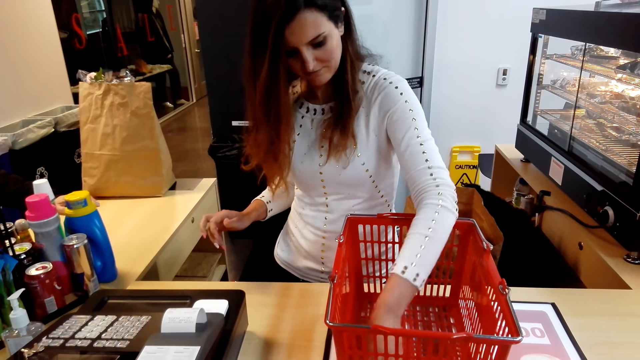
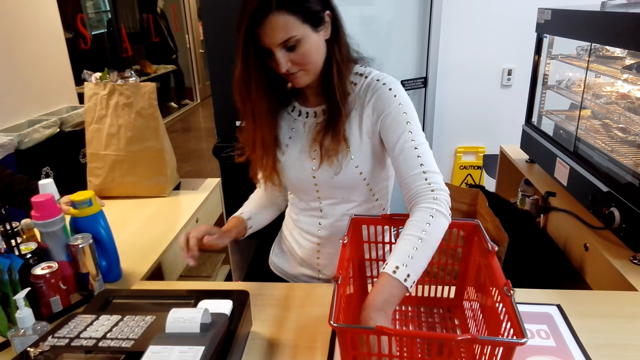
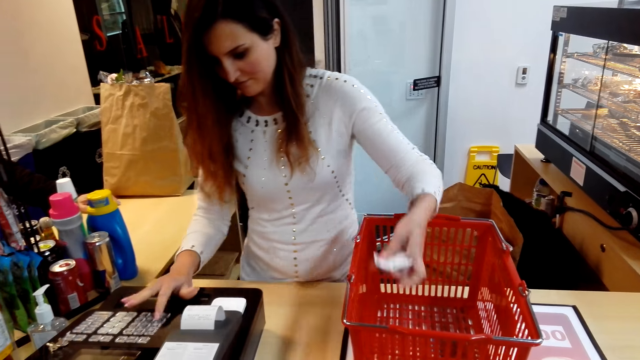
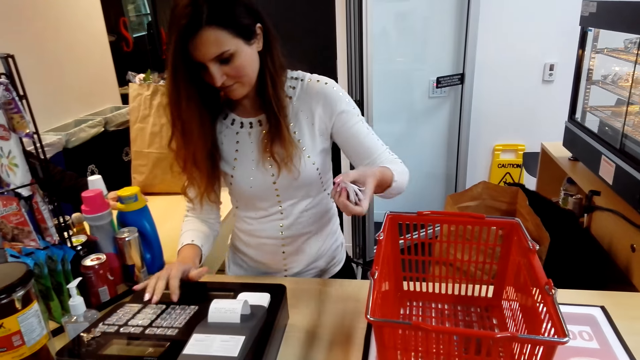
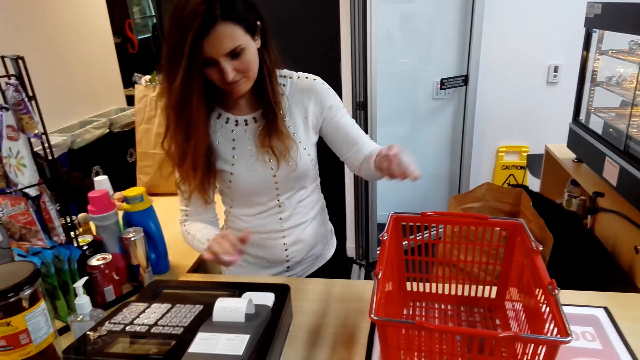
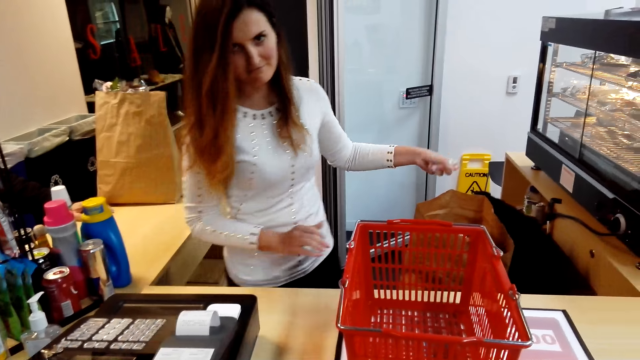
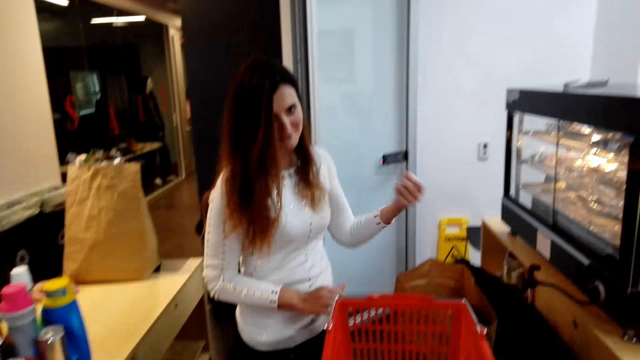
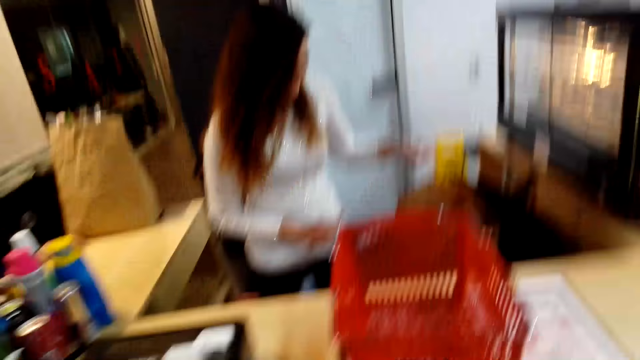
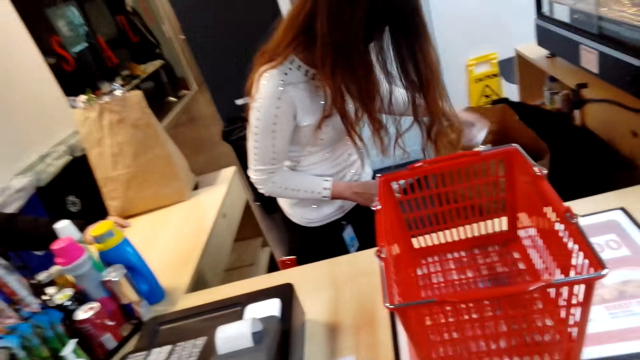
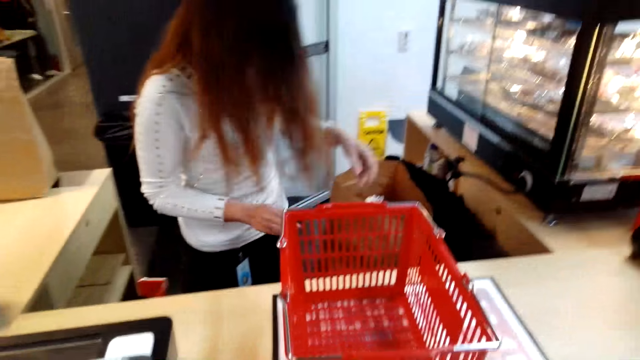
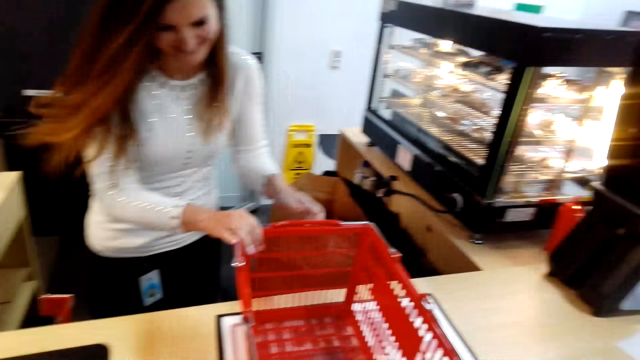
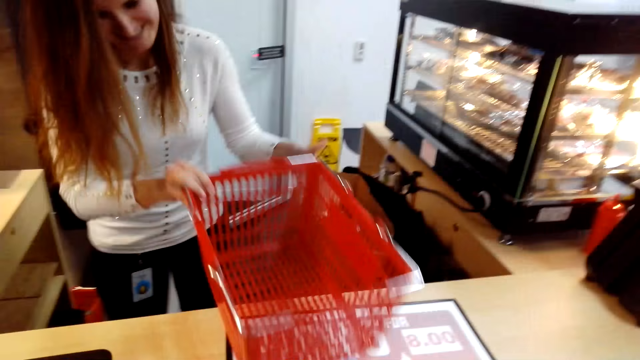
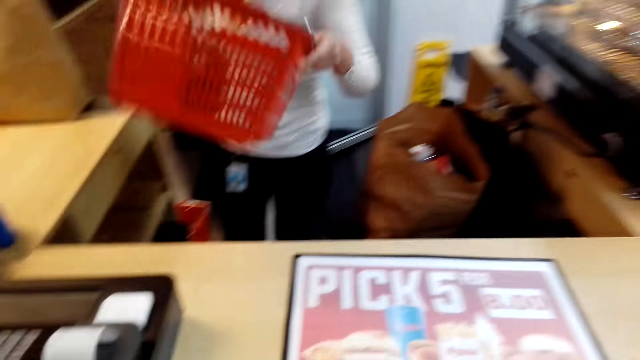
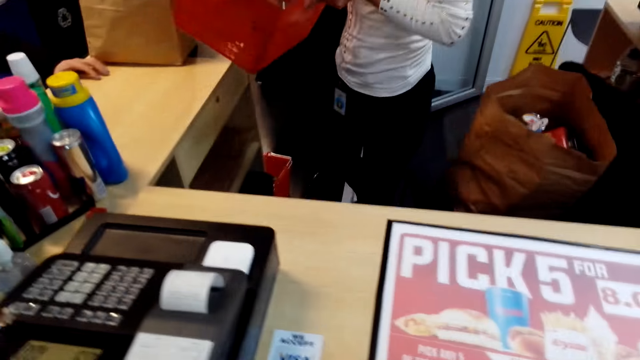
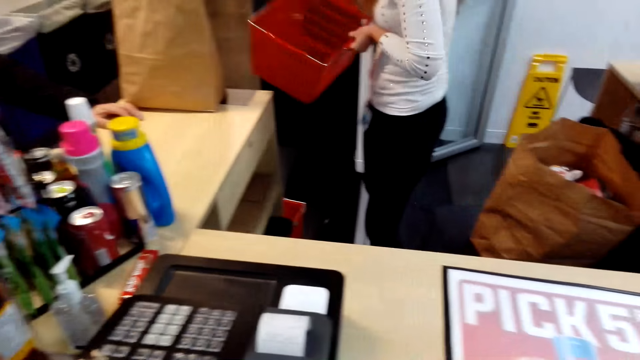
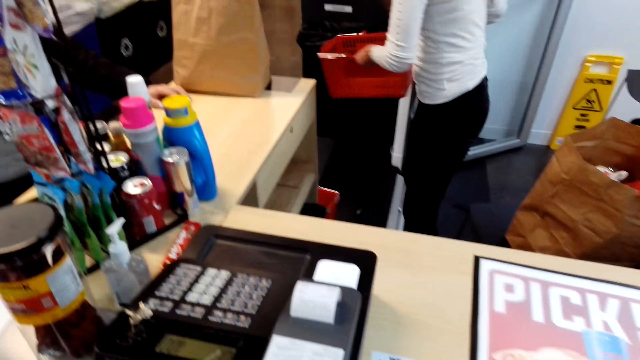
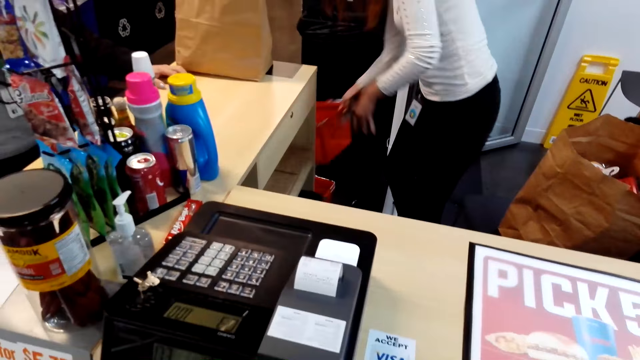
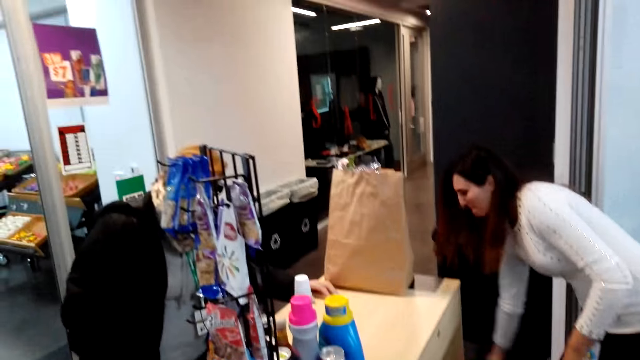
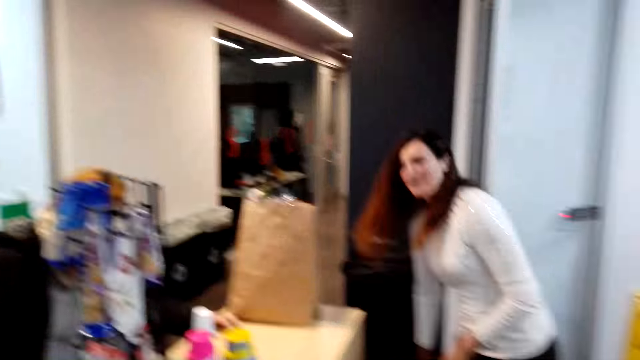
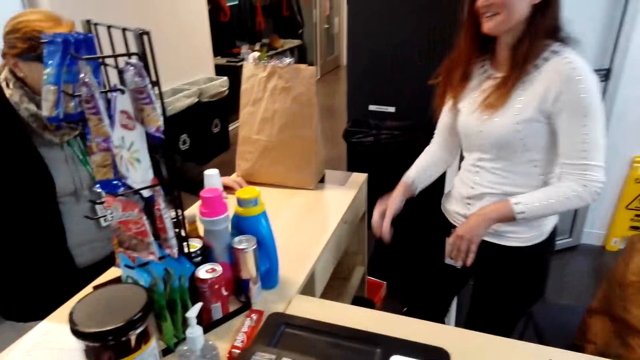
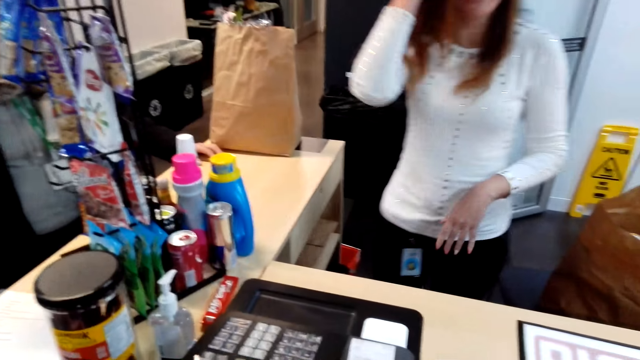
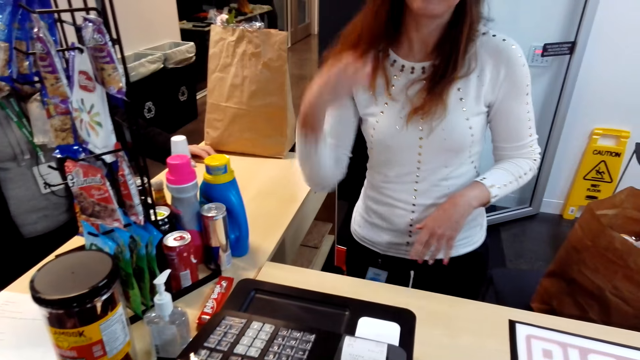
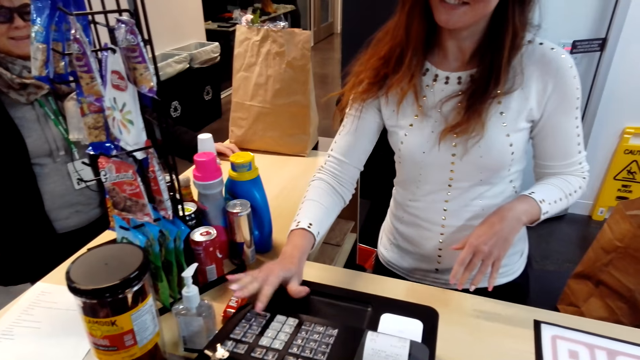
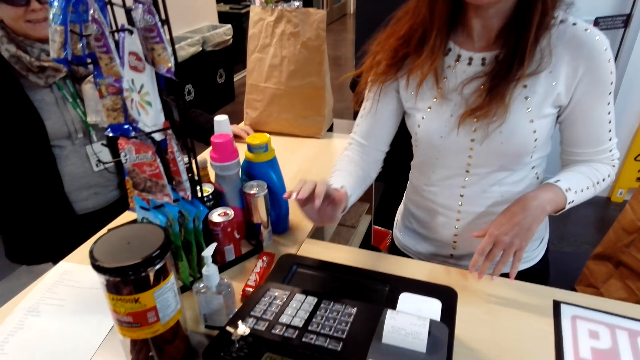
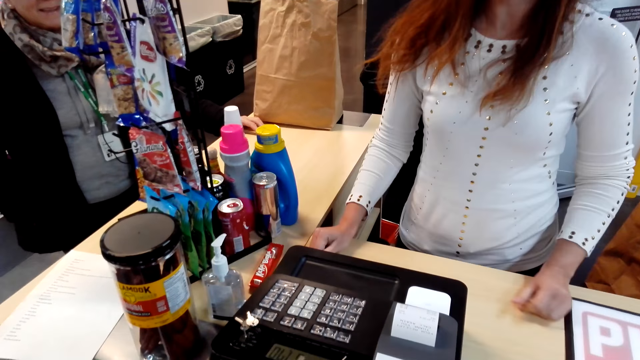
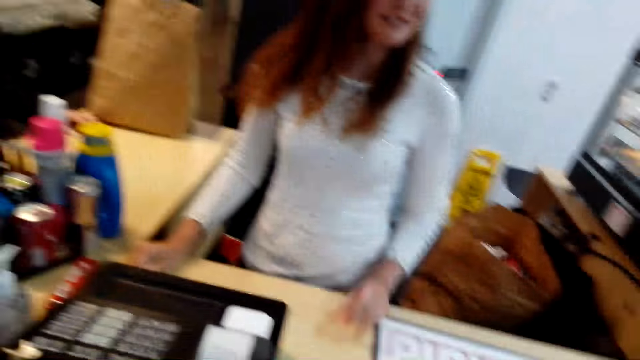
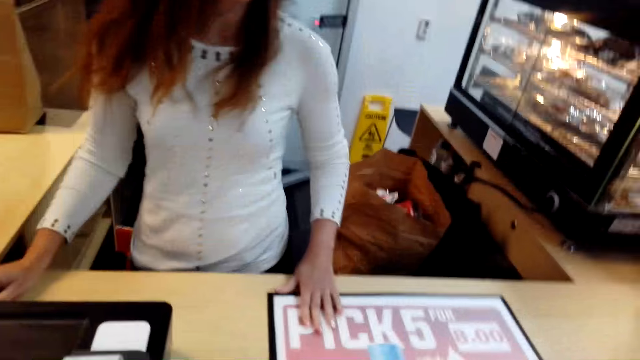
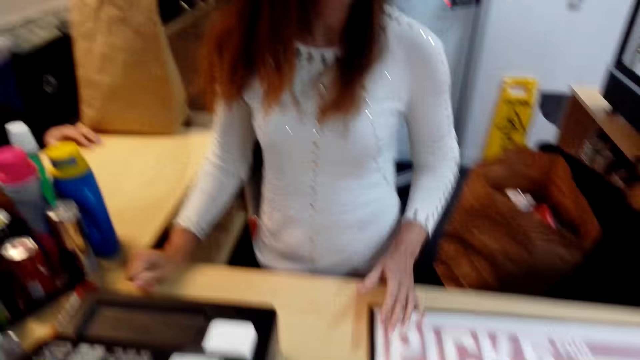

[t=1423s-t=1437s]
A girl enters figures in the cashier machine and puts the papers in the carrier bag. The girl picks the basket from the countertop, walks and puts down the shopping basket. The camera wearer looks around and talks to the girl. The girl dials the machine.

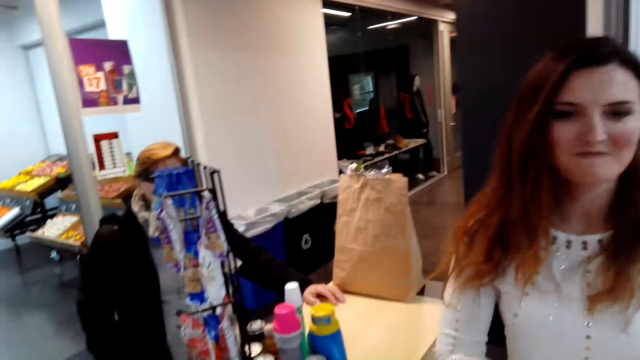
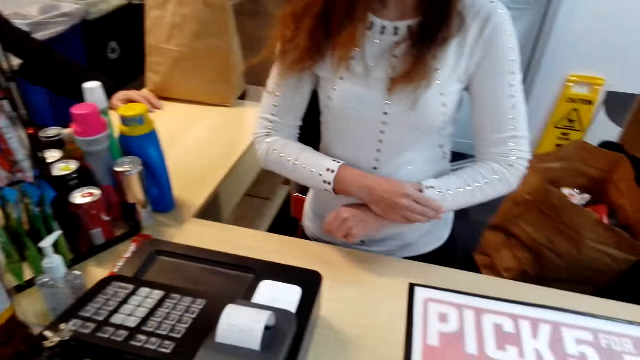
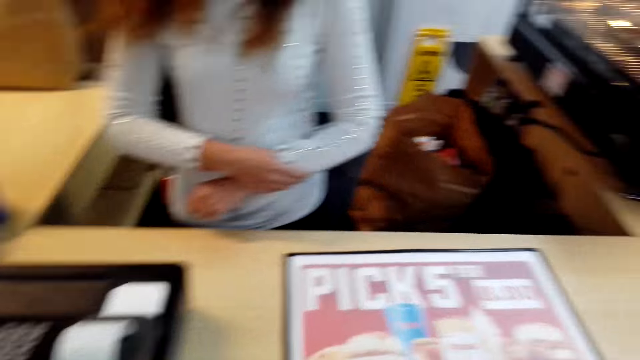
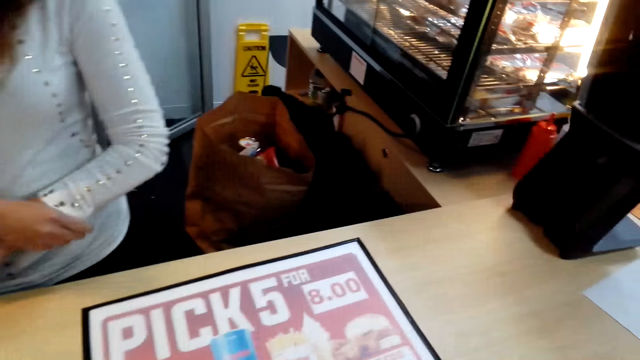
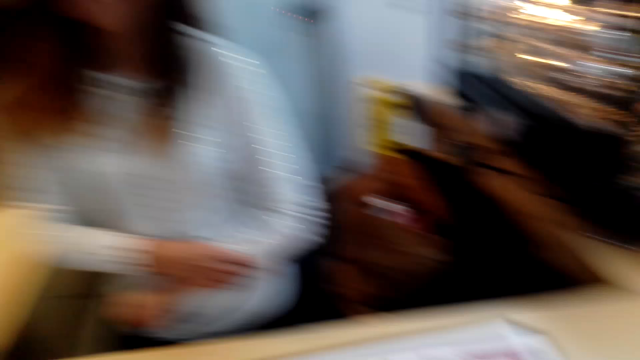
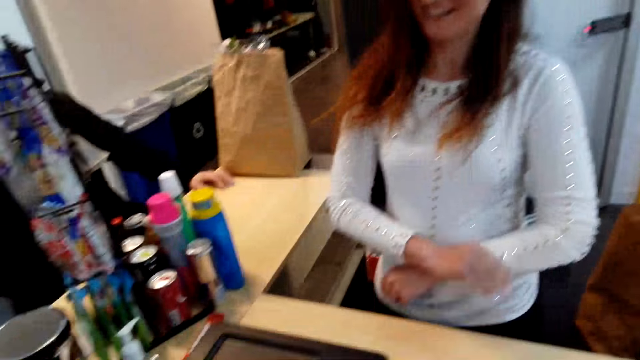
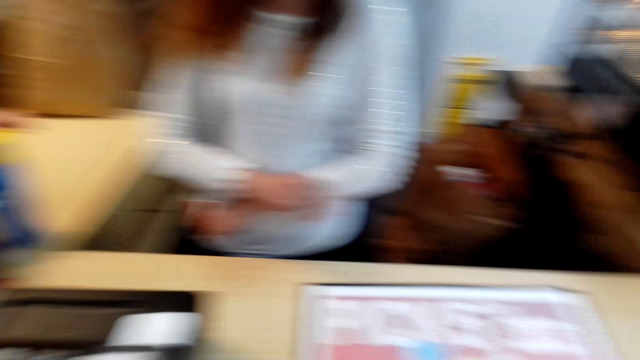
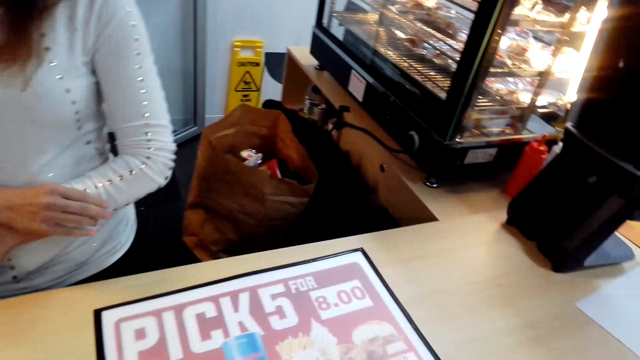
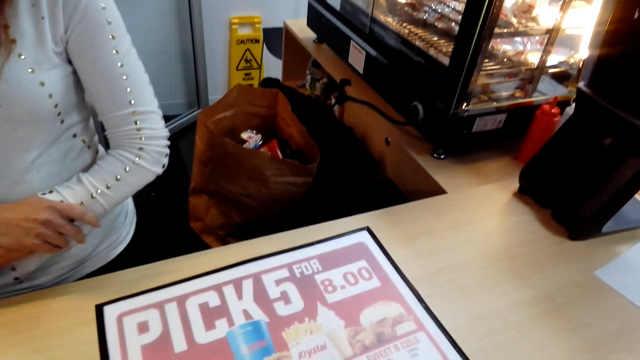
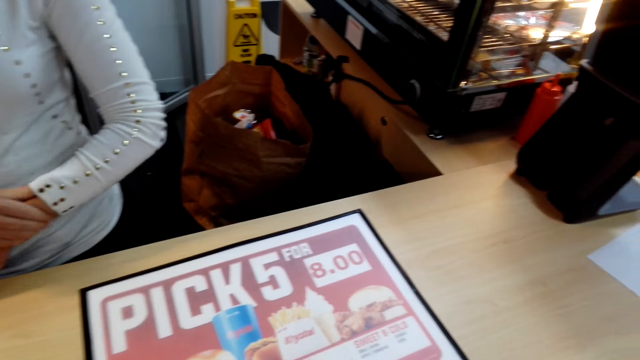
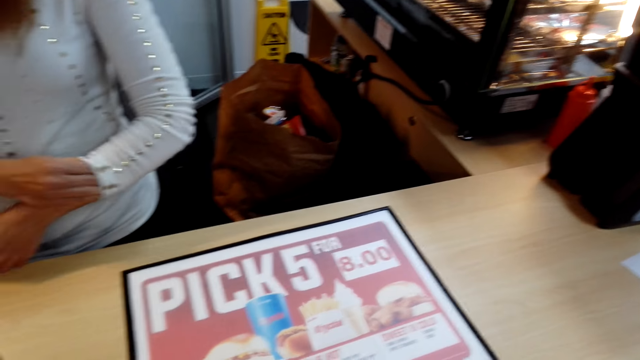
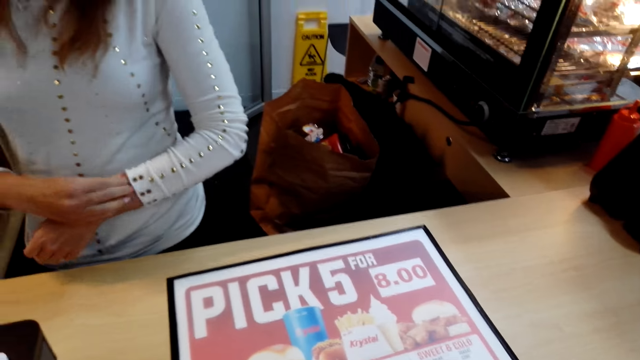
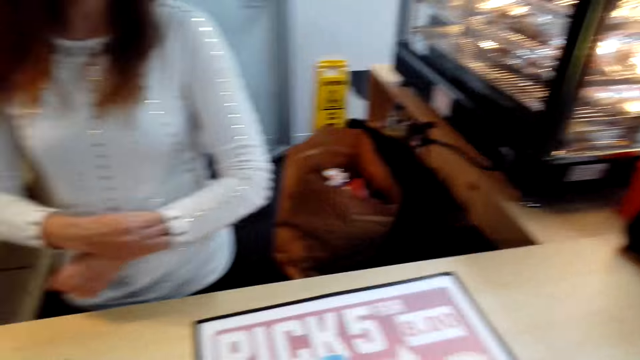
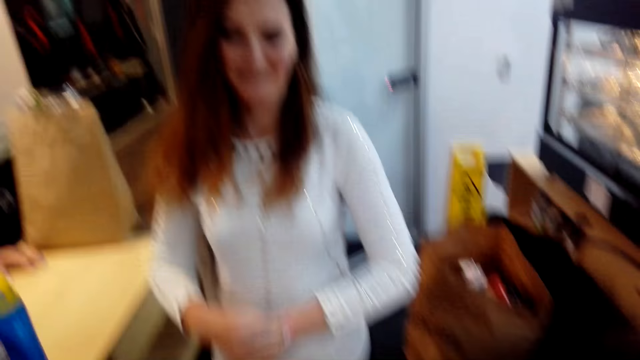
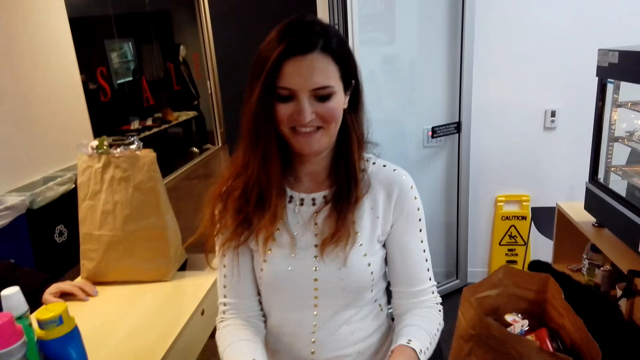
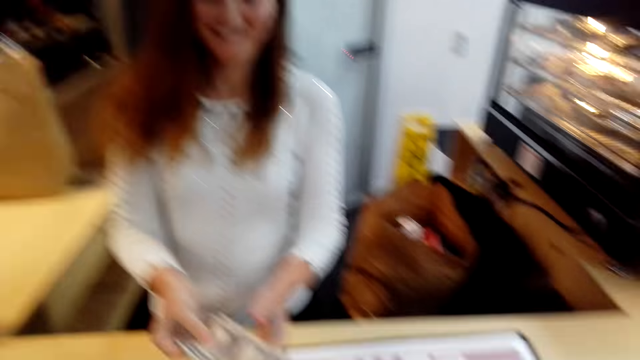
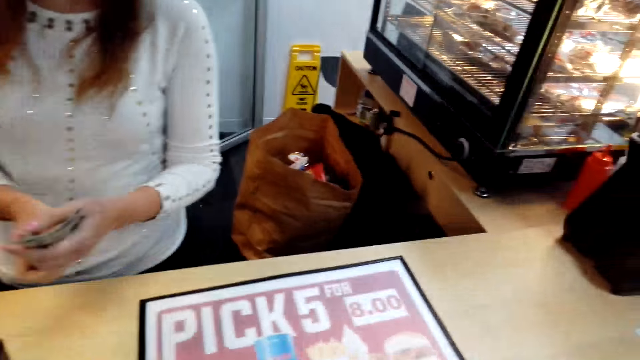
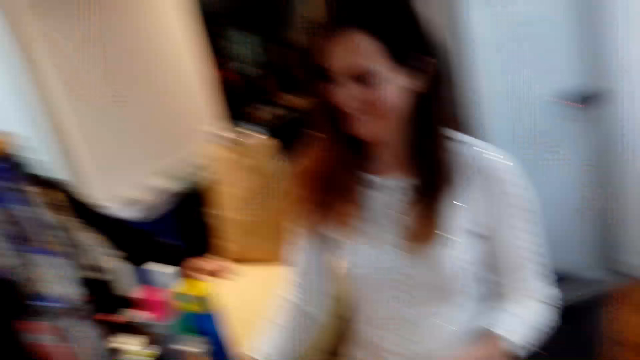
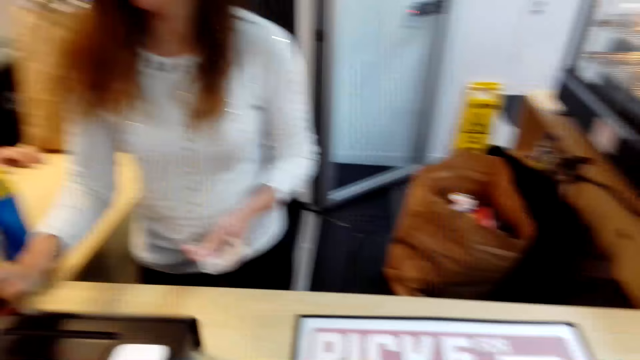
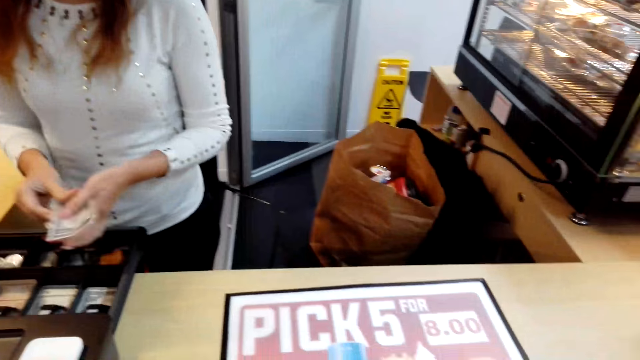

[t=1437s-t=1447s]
The camera wearer looks around. A girl receives cash from the camera wearer. The girl holds money and opens the cash drawer.
